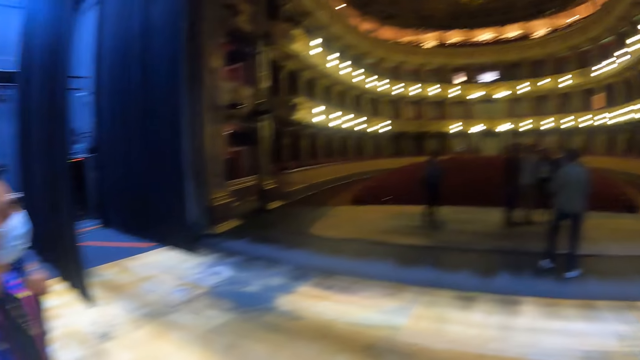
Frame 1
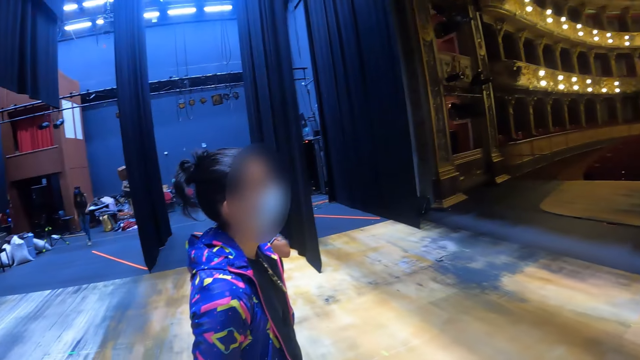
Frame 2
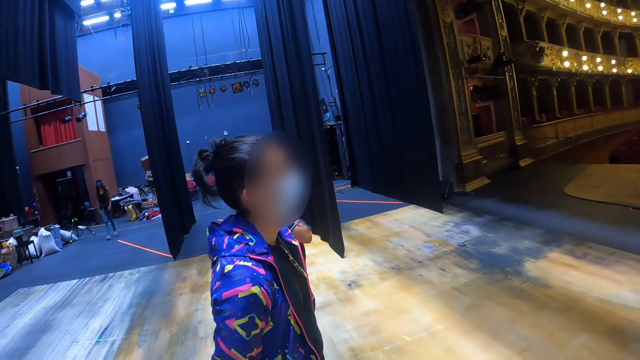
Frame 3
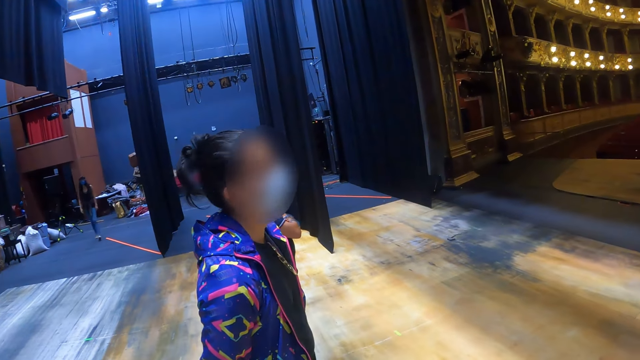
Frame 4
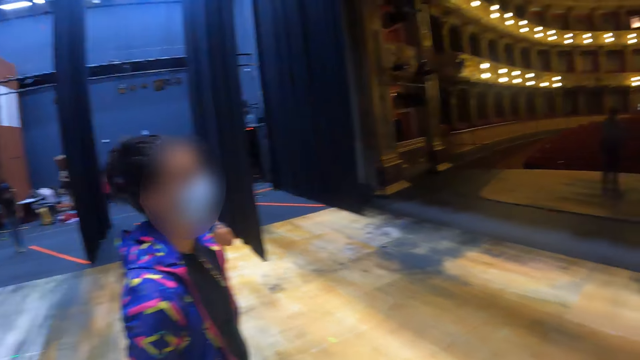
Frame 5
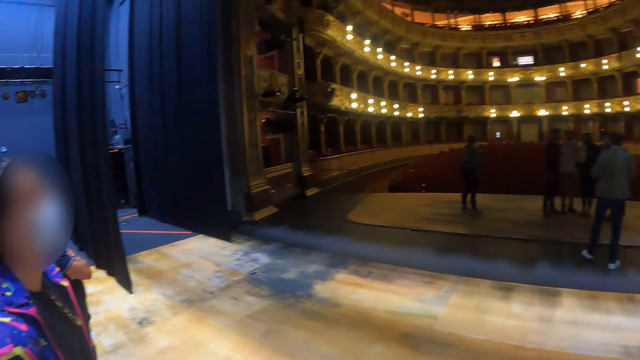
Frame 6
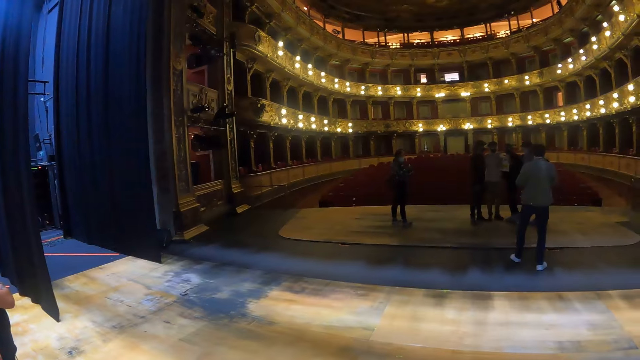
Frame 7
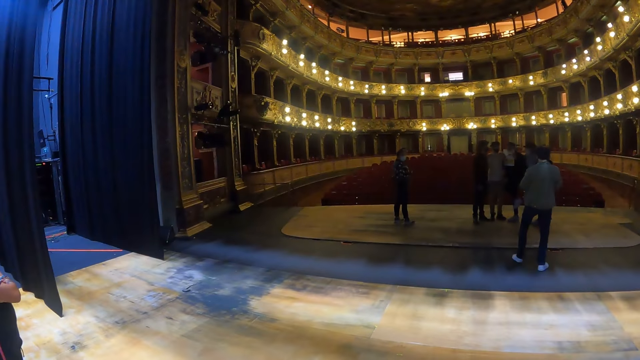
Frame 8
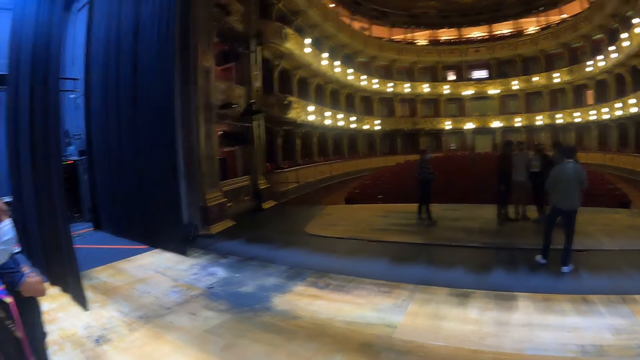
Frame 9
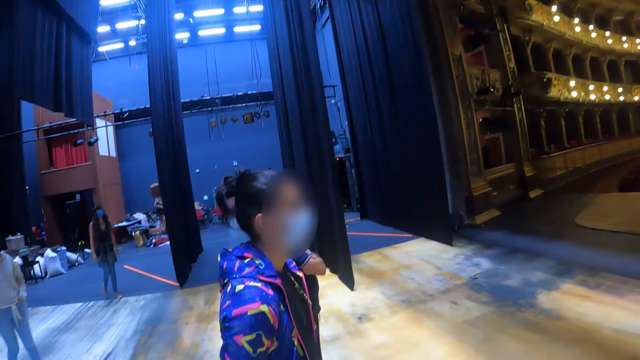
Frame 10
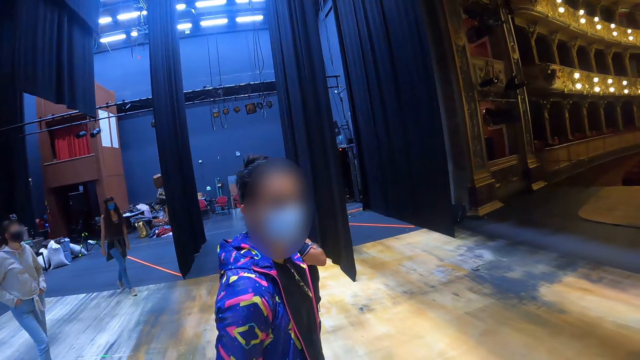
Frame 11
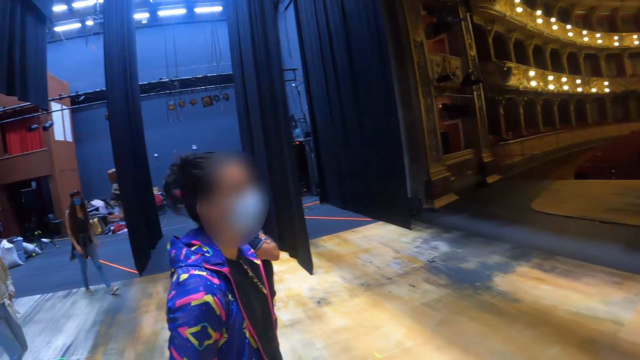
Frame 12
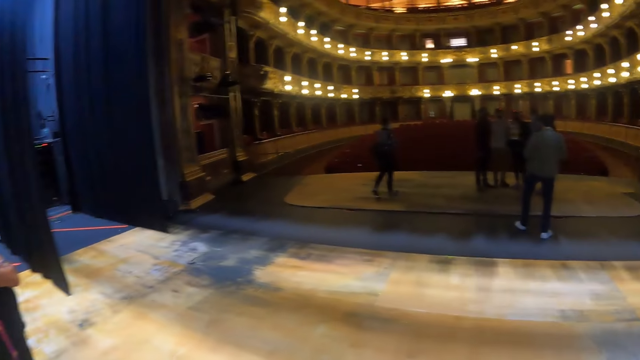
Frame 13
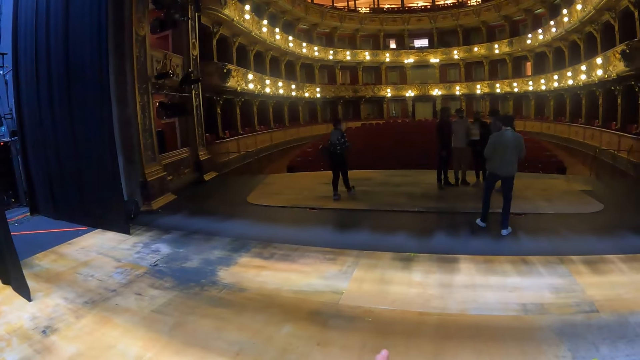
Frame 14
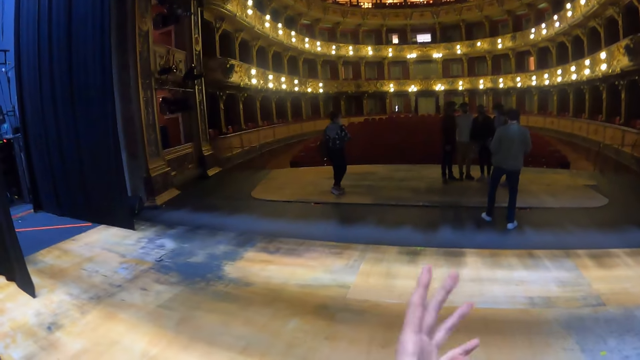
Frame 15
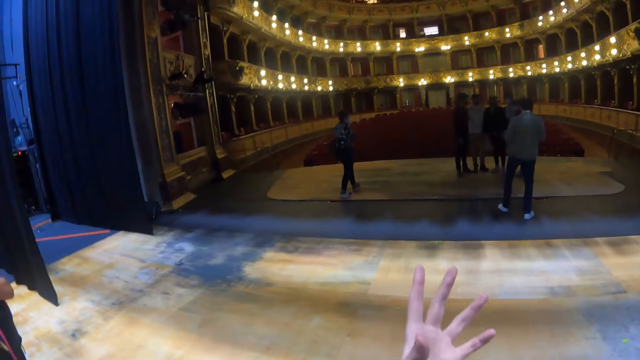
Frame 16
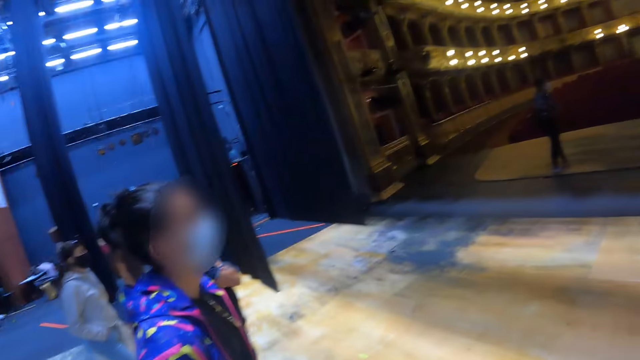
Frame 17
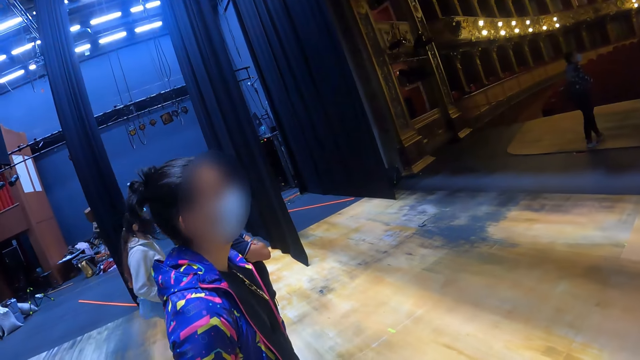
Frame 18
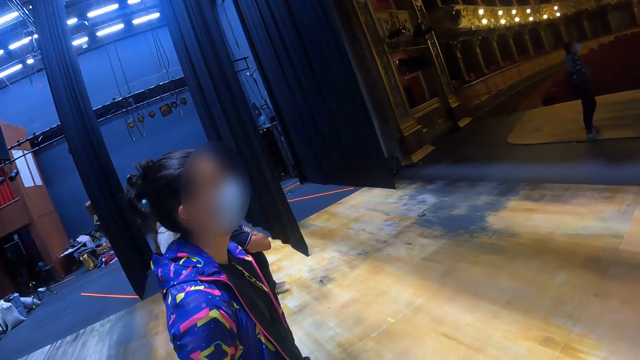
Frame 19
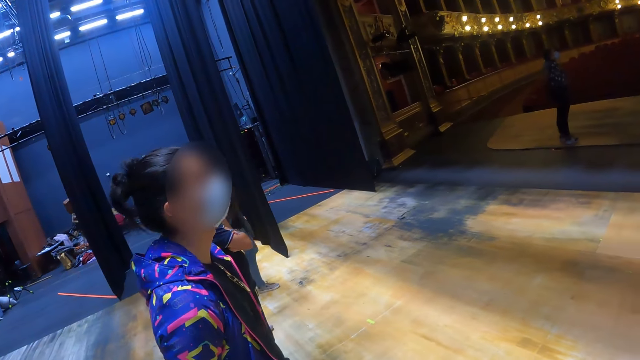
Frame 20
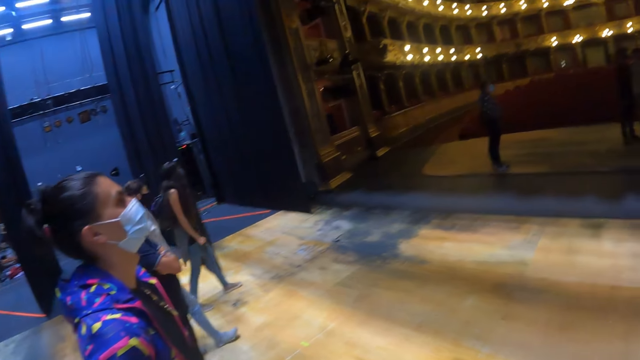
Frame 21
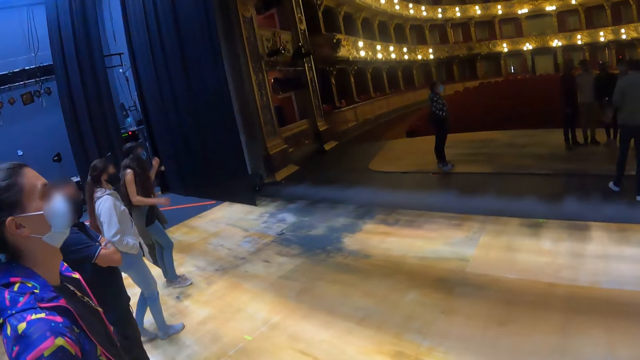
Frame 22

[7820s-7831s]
The camera wearer converses with a person. He stares at the person. He looks around the hall. He stares at the person. He converses with the person. He looks around the hall. He moves his hand. He converses with the person. He looks around the hall.

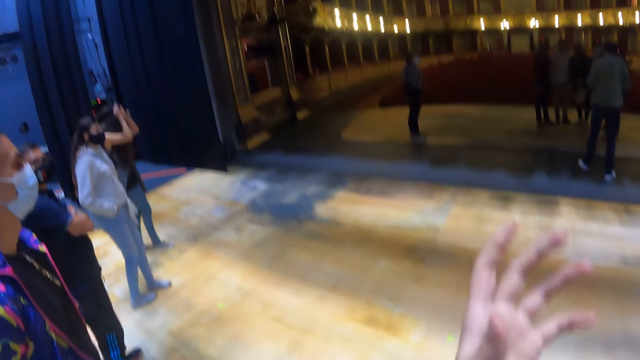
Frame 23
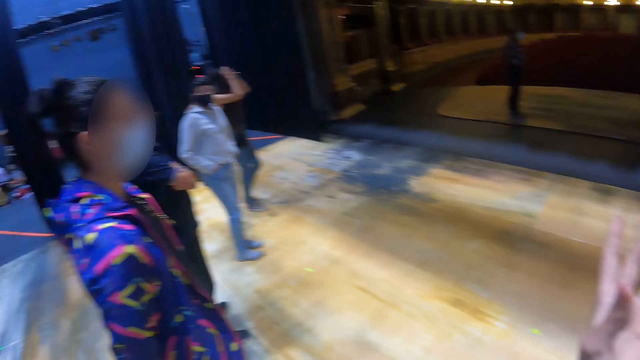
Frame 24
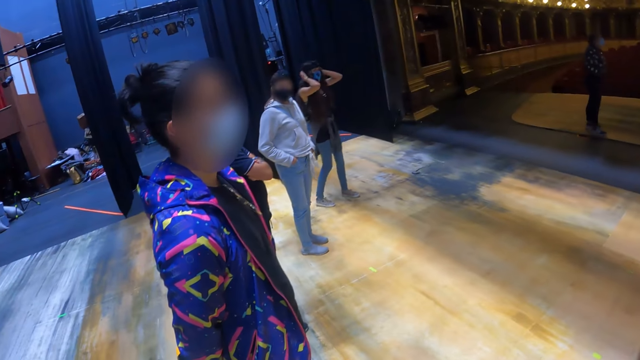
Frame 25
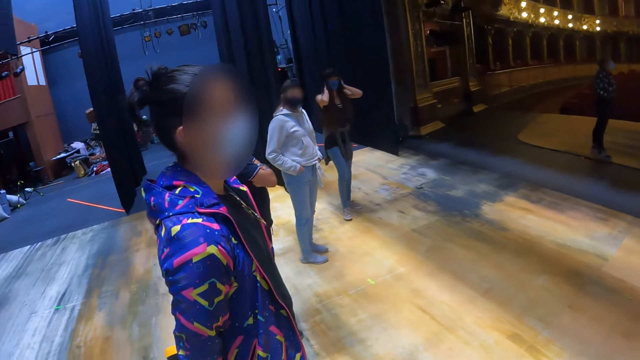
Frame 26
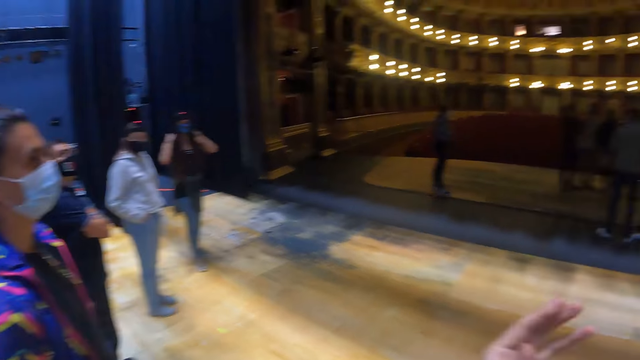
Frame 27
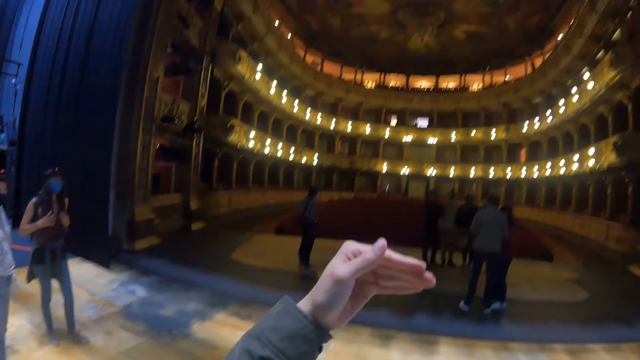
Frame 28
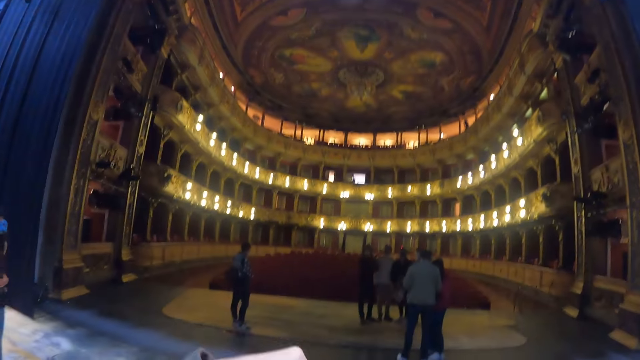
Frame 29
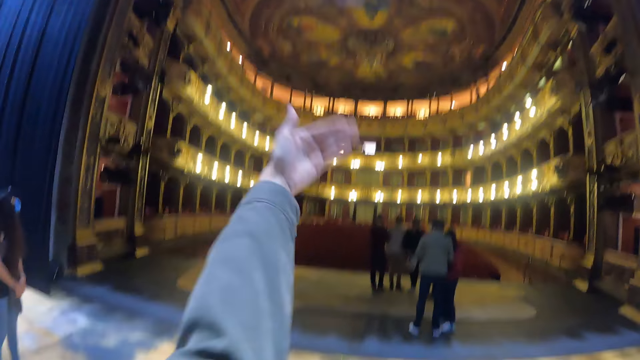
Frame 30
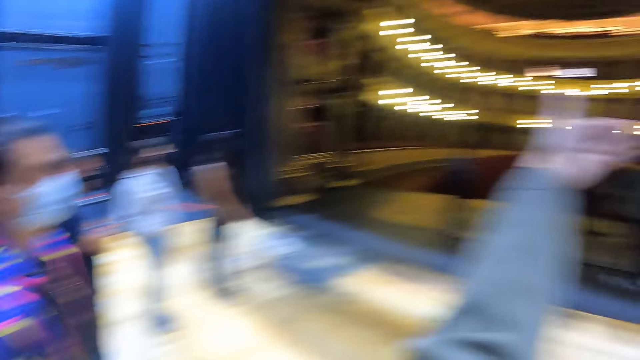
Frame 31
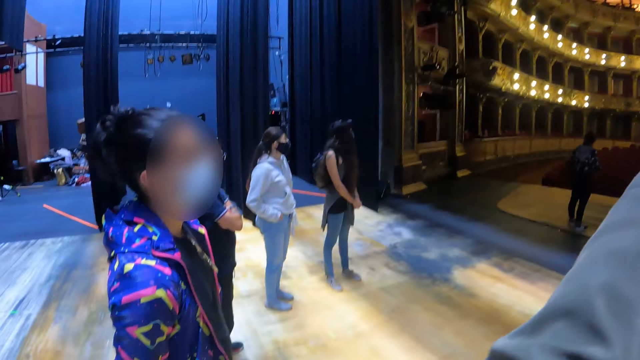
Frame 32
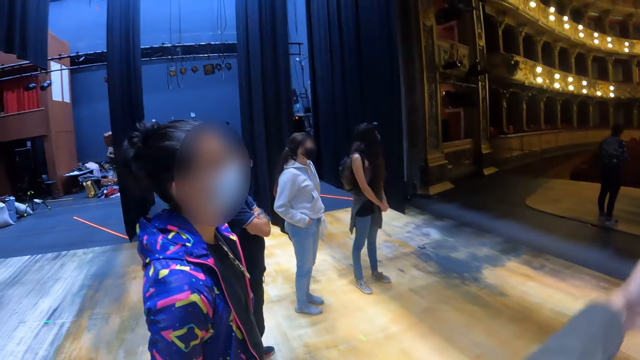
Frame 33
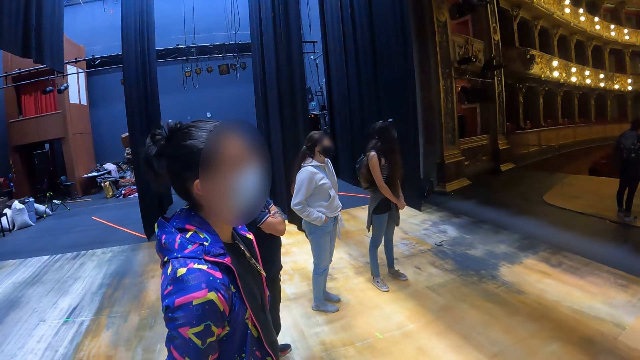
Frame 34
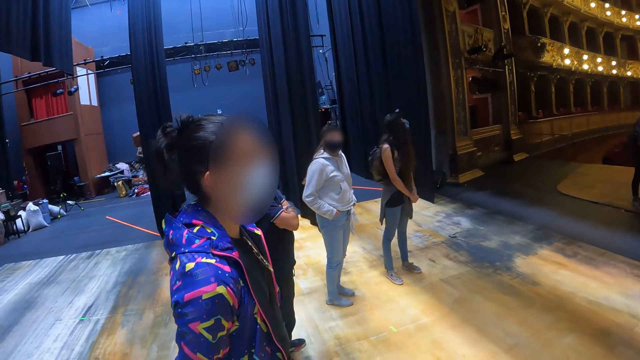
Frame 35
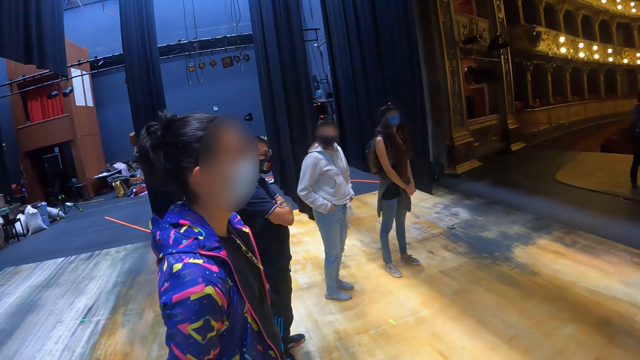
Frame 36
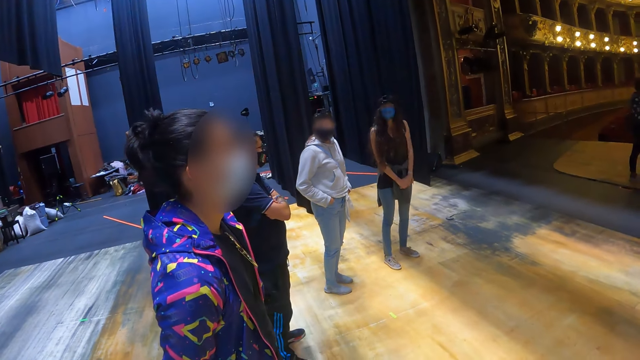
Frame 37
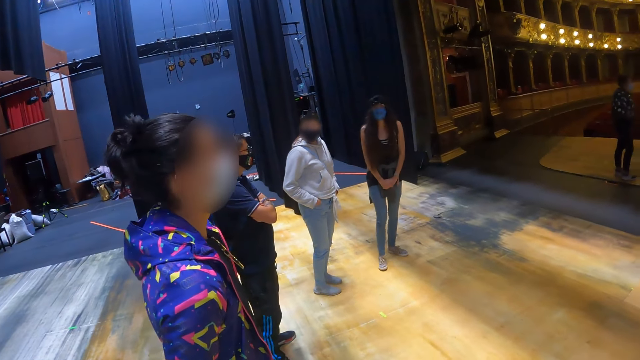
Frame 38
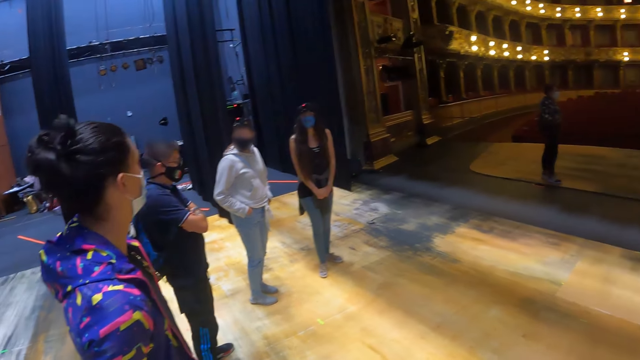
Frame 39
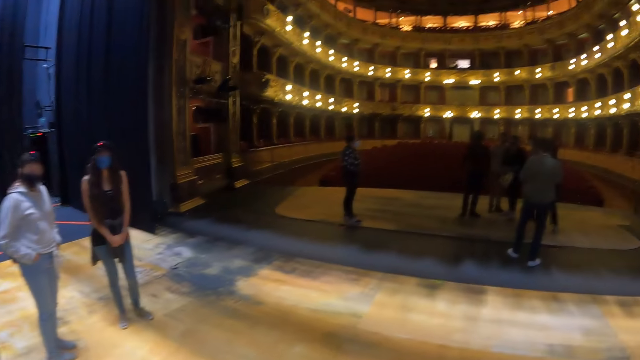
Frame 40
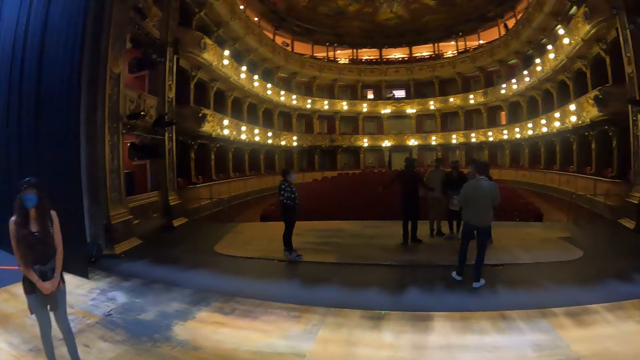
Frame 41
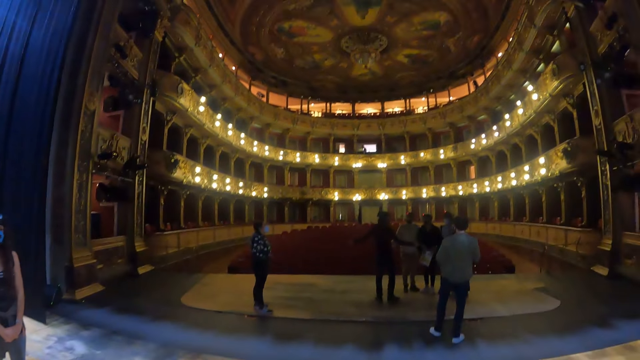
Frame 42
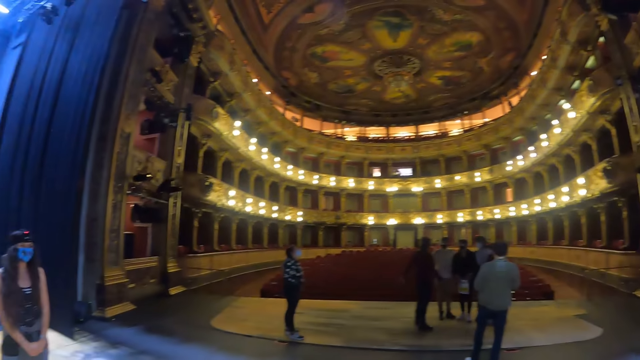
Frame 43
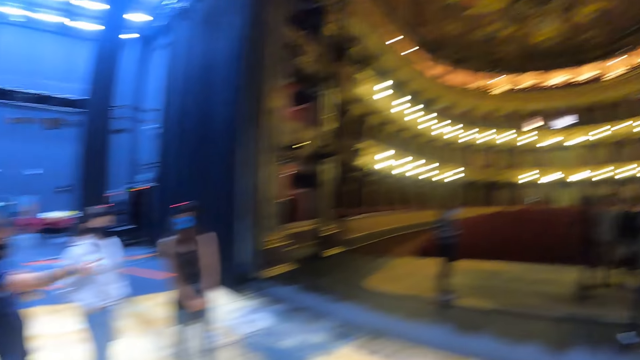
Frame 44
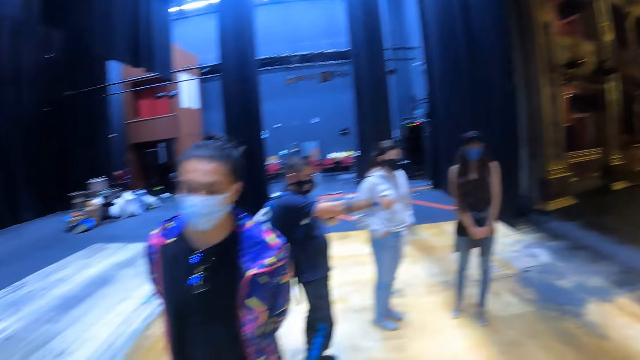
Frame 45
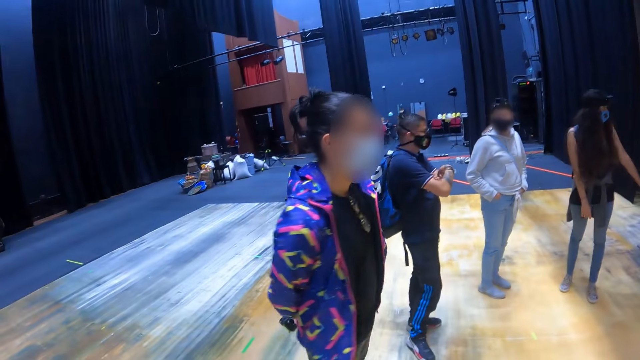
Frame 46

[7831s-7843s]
The camera wearer moves his hand. He stares at a person. He moves his hand. He stares at the person. He looks around the hall.
